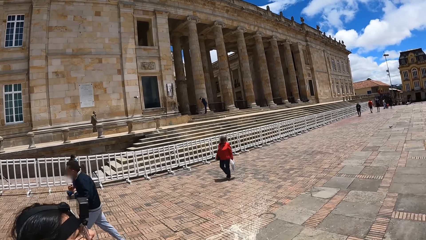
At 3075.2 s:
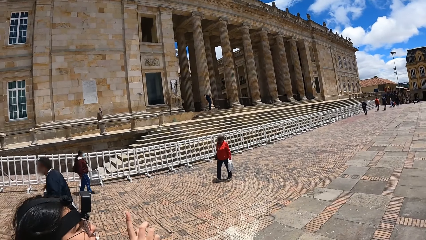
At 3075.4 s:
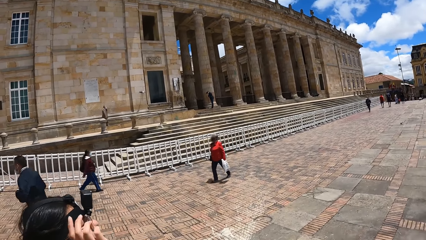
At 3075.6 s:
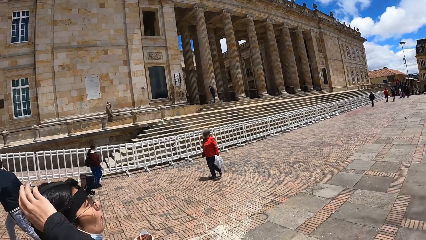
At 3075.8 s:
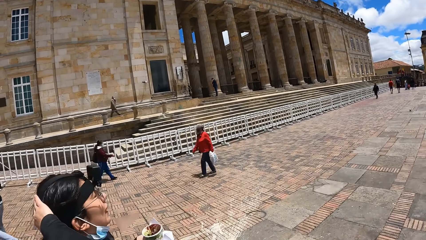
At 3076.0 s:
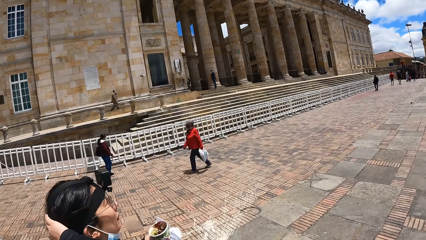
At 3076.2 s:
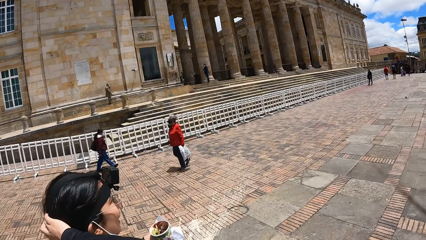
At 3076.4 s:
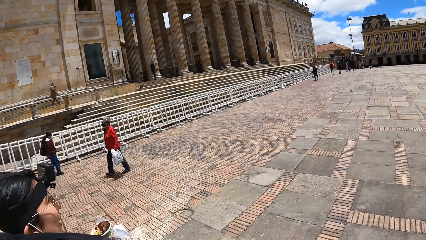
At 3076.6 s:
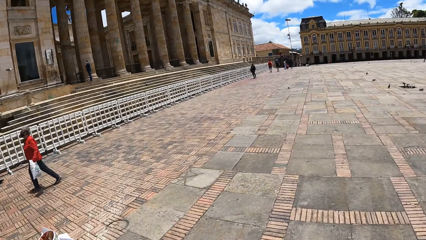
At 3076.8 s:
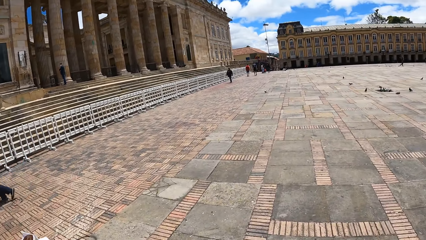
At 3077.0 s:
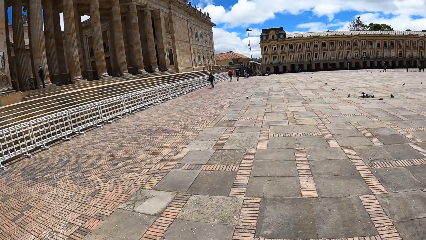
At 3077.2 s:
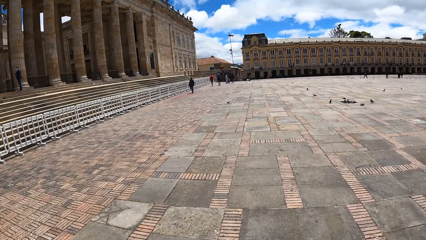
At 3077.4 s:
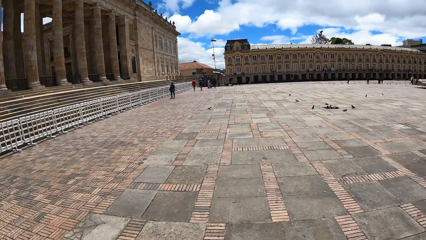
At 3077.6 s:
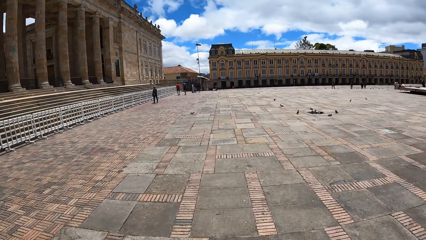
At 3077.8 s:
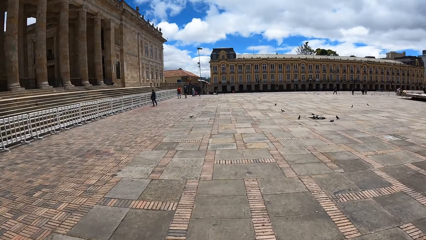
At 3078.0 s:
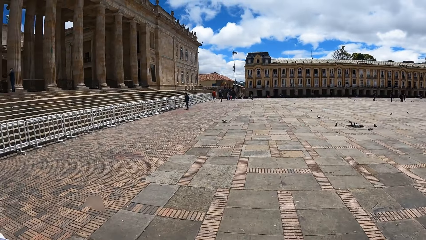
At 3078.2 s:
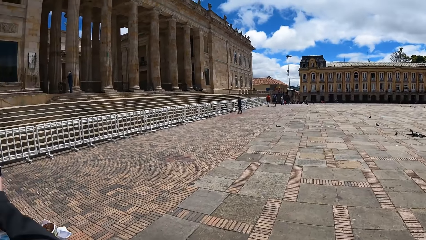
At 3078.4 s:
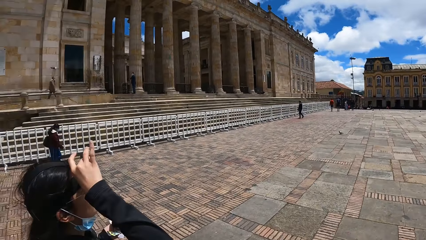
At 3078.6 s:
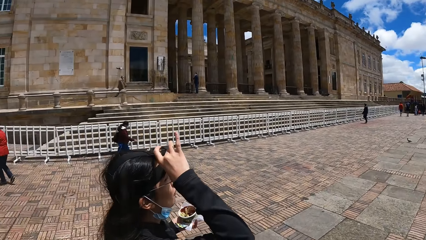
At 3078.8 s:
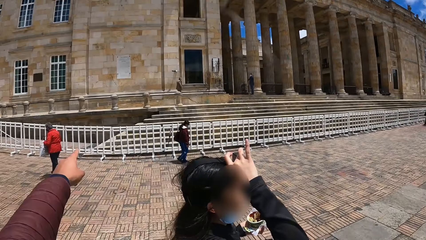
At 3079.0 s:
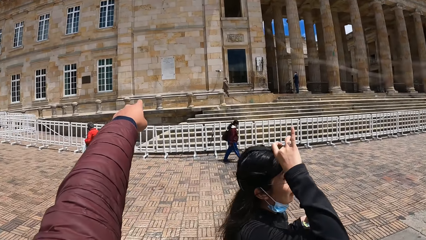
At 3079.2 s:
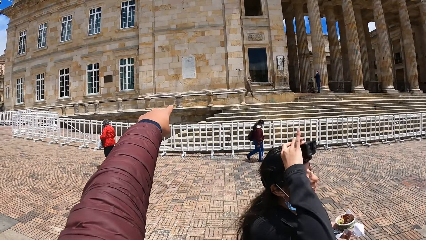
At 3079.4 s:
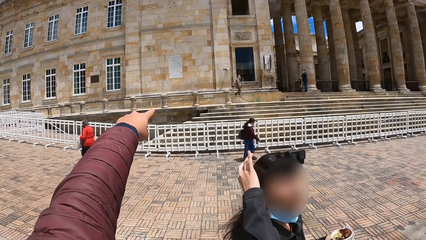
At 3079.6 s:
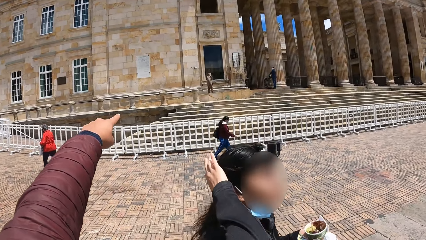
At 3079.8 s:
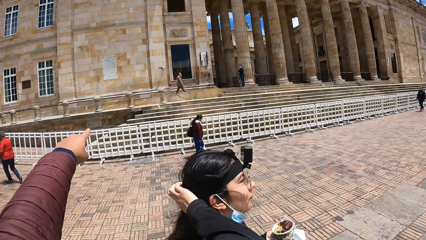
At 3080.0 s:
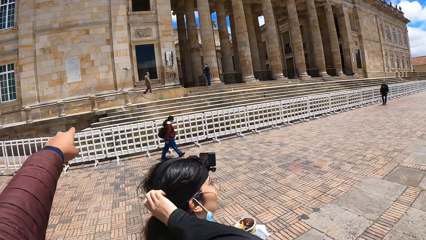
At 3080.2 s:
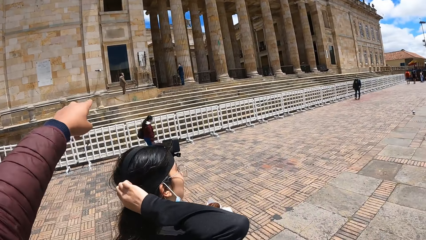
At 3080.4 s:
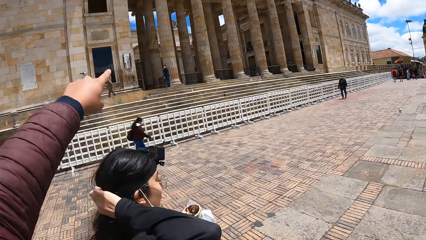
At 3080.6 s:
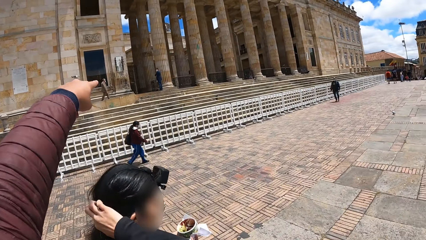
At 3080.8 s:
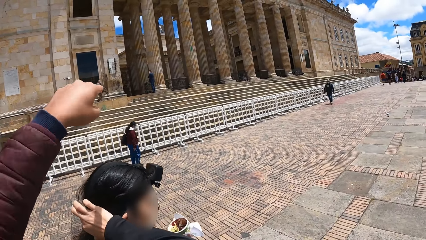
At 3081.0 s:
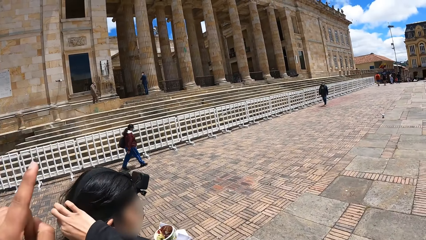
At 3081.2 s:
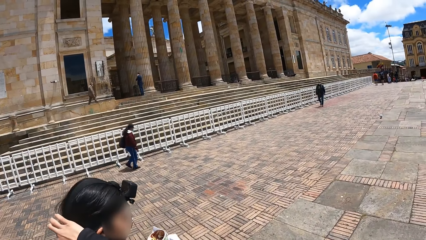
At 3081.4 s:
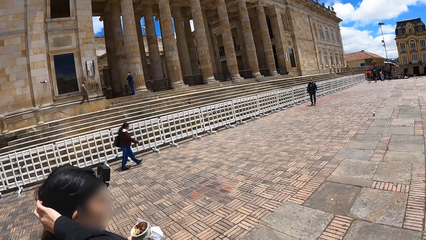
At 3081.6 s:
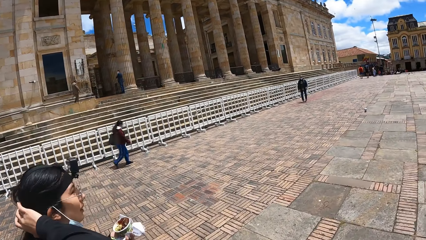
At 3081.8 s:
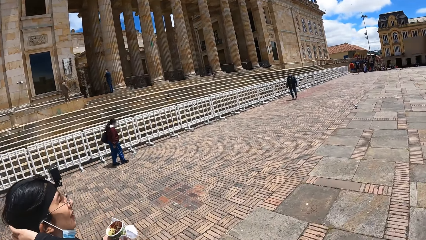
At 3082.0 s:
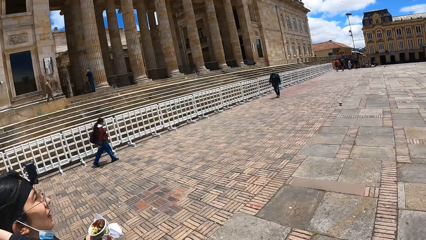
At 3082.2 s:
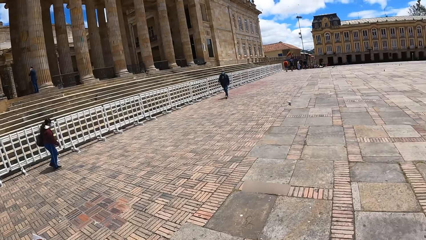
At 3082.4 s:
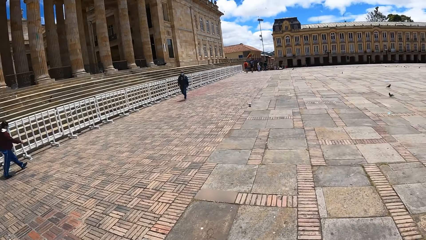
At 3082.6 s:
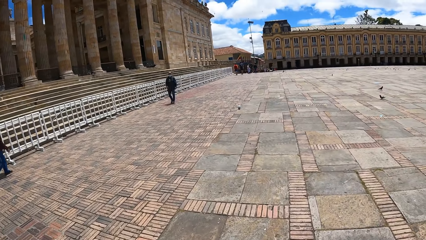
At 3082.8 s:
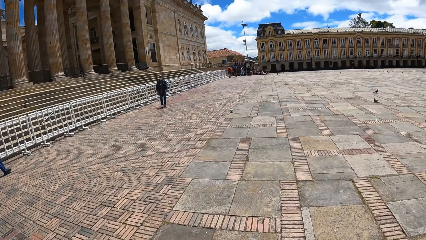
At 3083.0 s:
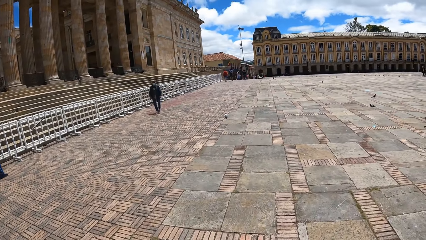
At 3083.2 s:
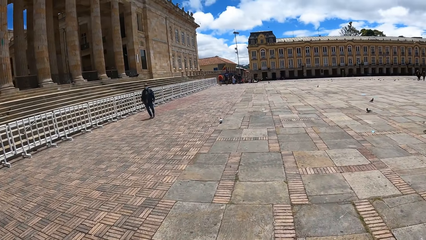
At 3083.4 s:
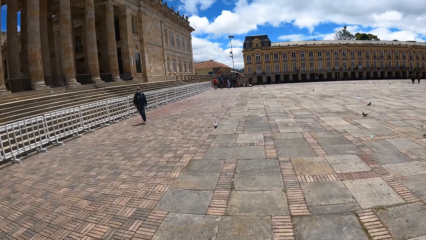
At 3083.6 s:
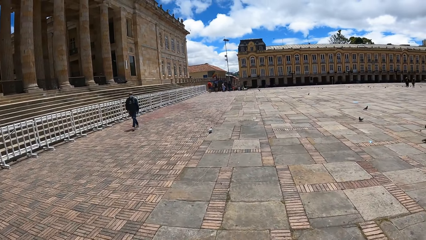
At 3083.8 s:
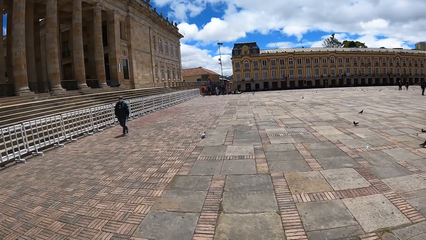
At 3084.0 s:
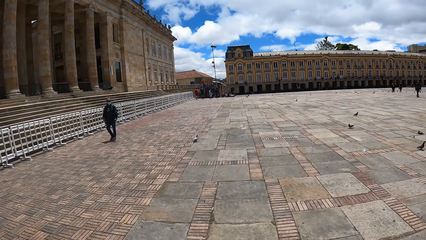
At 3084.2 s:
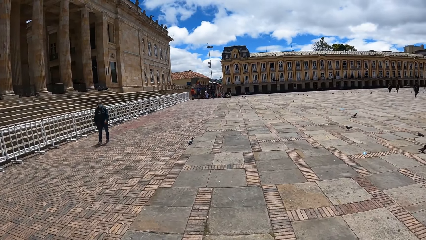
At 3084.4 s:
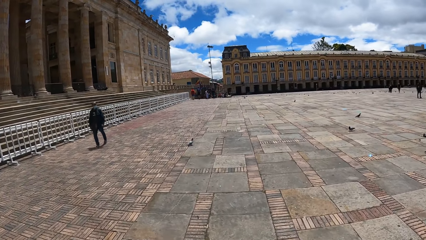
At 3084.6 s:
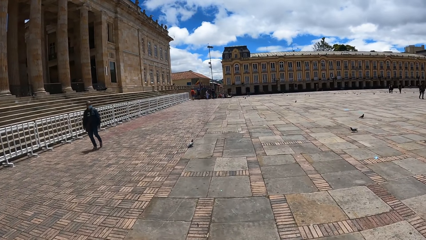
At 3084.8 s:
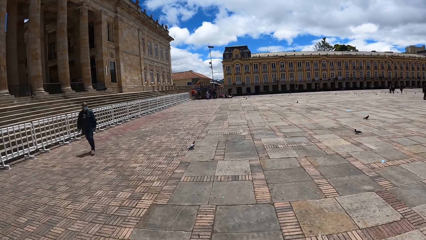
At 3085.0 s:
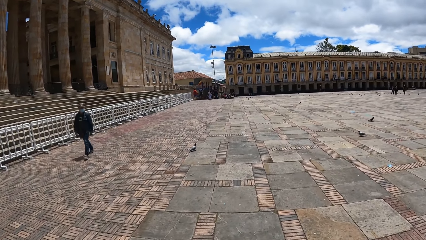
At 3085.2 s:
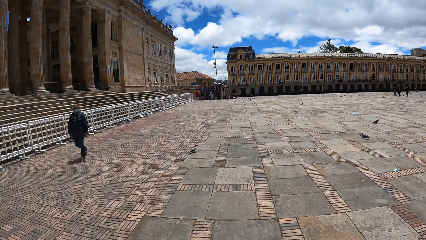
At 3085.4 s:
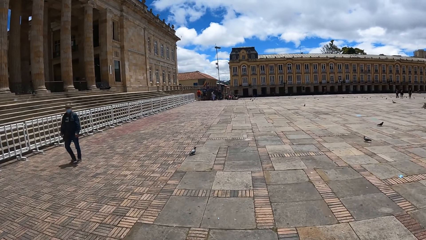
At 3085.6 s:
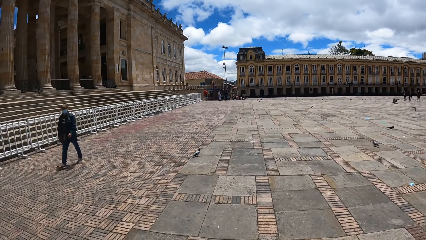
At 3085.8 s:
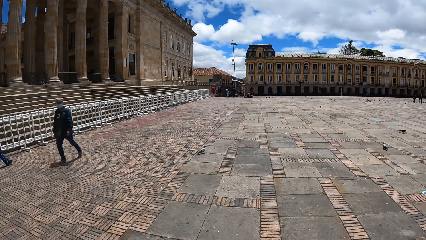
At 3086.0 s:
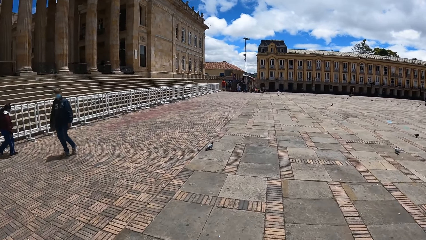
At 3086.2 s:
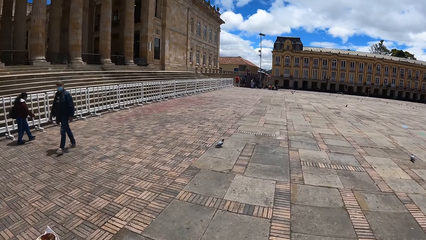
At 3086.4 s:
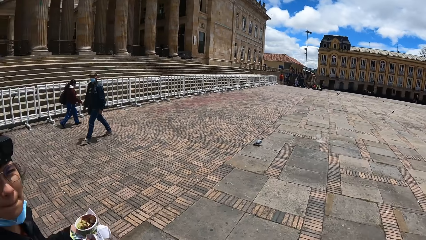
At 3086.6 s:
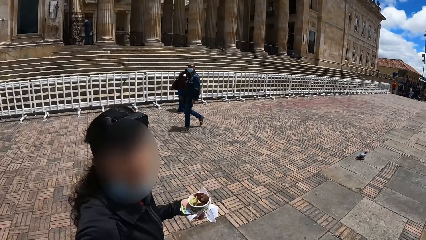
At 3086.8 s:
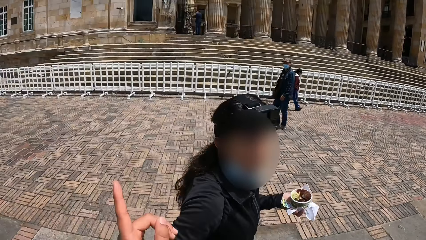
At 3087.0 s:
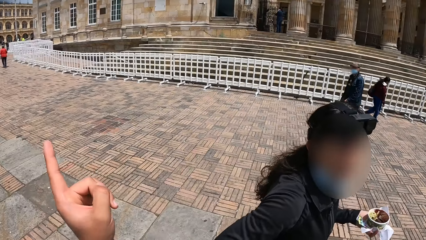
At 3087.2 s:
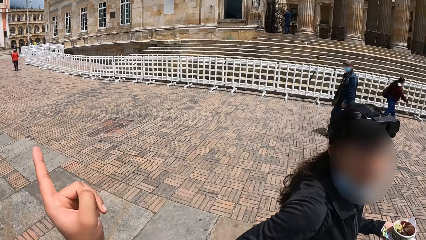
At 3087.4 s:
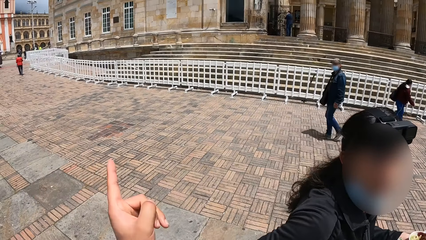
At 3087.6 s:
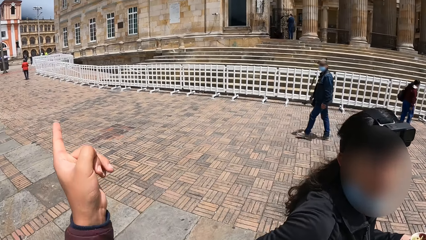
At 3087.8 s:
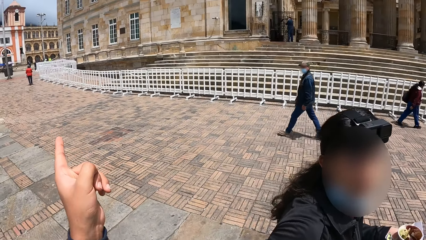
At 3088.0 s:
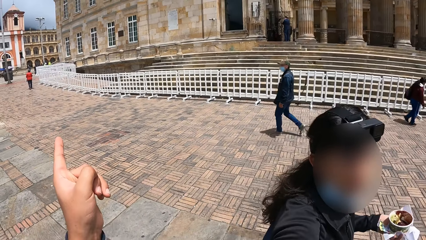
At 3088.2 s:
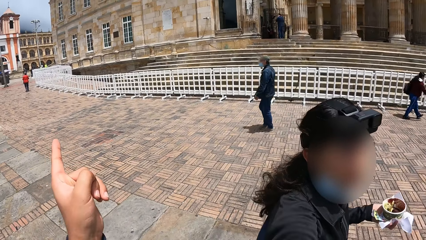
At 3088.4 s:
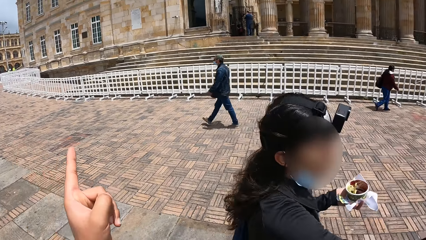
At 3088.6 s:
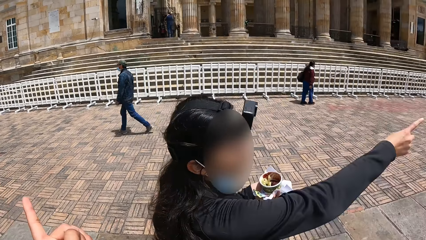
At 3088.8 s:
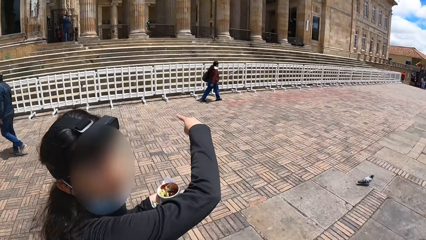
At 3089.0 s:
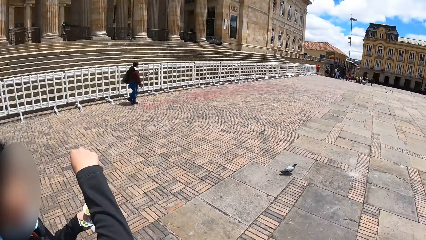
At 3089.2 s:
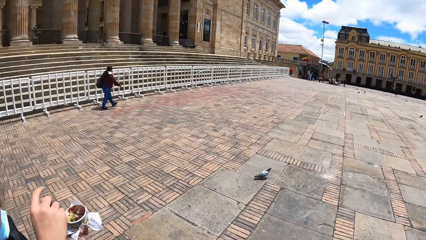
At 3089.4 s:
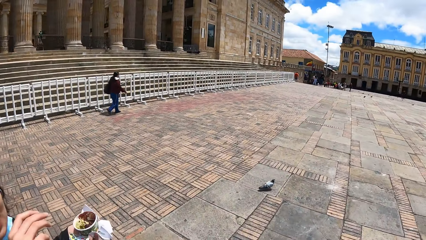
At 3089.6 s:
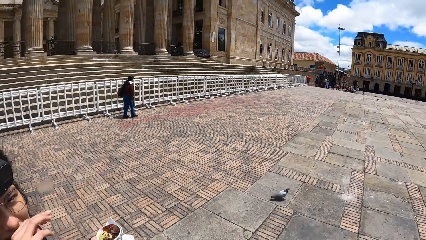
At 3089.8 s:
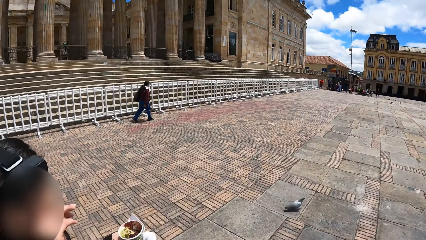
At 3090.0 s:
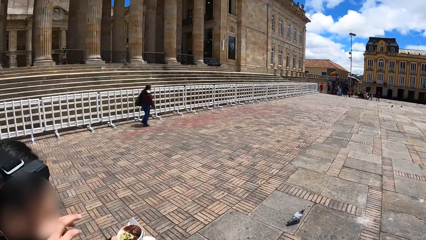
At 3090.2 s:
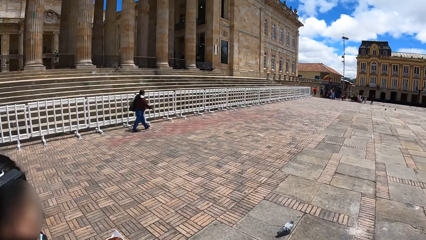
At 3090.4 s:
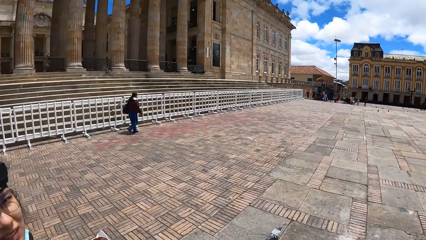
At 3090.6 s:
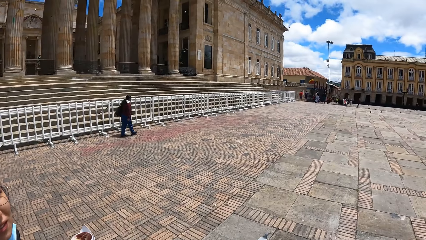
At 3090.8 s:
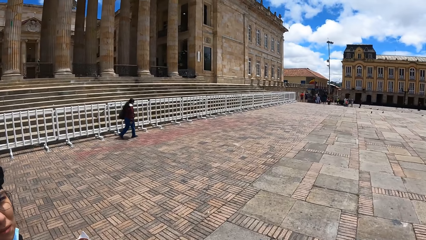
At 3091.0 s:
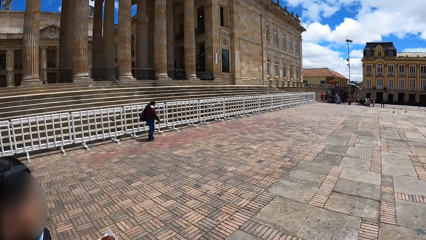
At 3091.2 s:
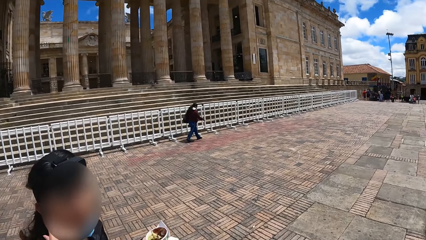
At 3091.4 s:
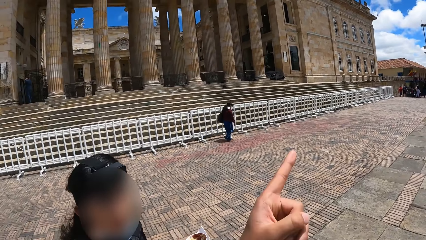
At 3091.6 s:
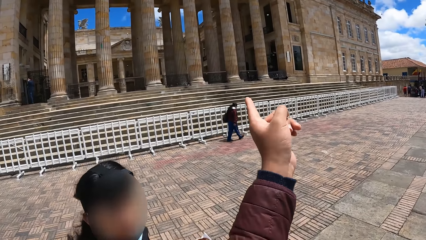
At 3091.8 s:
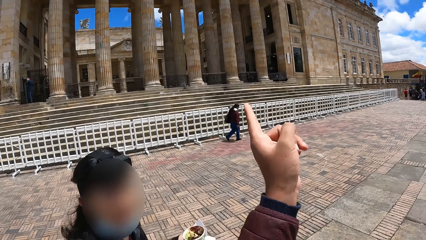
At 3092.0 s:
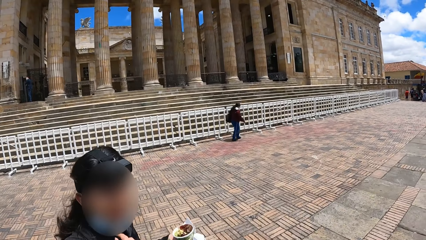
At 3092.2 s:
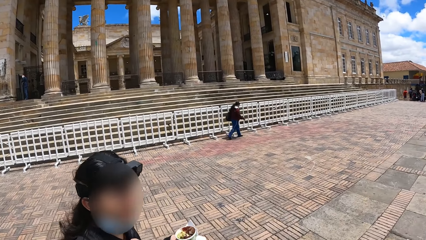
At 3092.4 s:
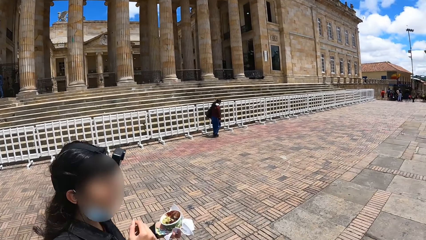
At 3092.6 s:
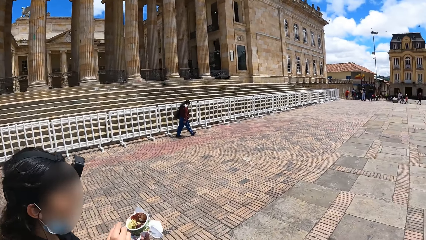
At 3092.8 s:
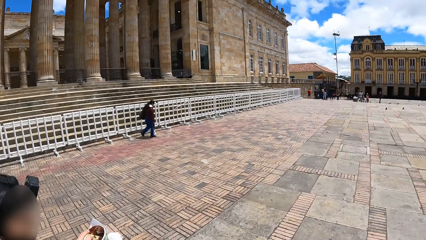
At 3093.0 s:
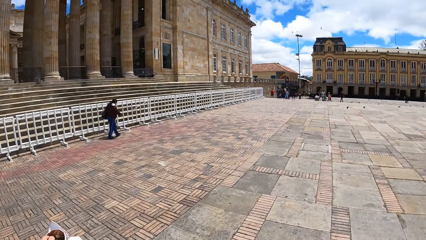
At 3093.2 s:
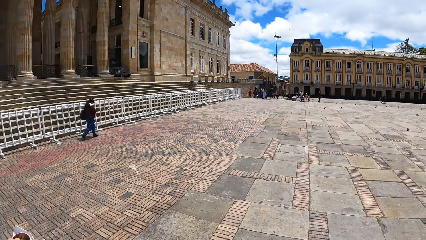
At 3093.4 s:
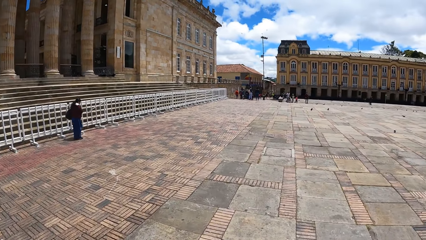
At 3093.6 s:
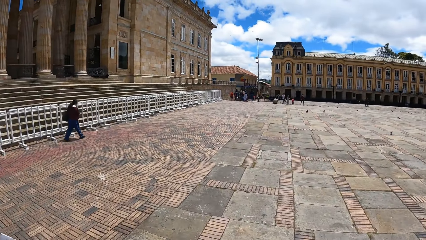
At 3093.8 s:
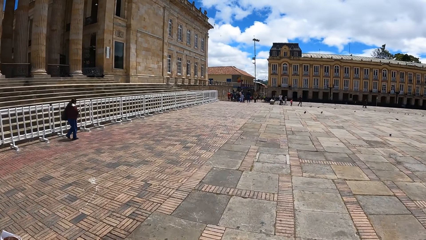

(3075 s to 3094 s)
A person talks to the camera wearer. The camera wearer communicates with the person. They point. They look around. They point. They move their hand. They point.
